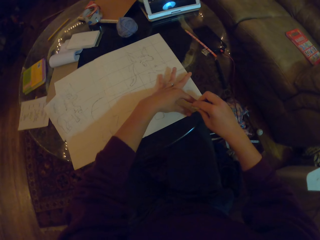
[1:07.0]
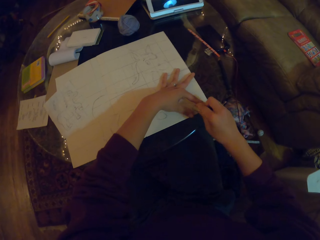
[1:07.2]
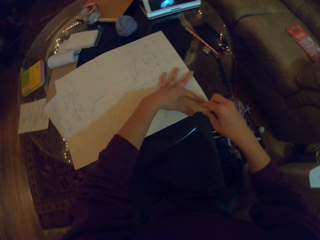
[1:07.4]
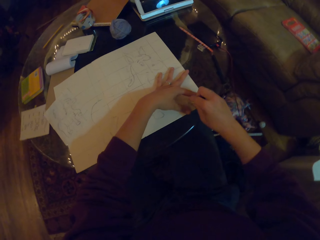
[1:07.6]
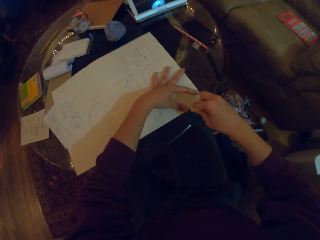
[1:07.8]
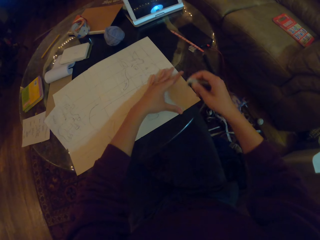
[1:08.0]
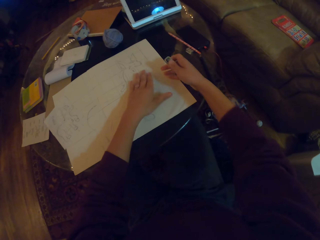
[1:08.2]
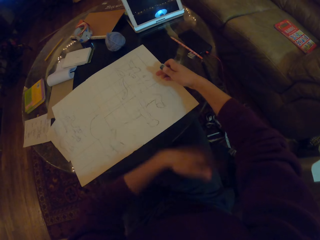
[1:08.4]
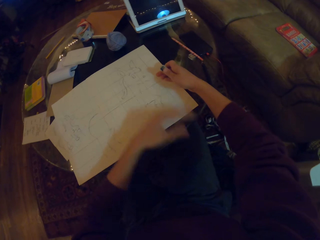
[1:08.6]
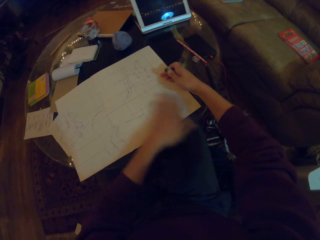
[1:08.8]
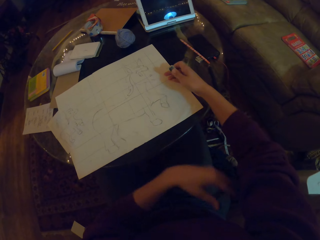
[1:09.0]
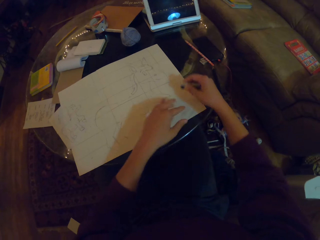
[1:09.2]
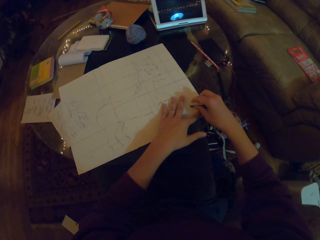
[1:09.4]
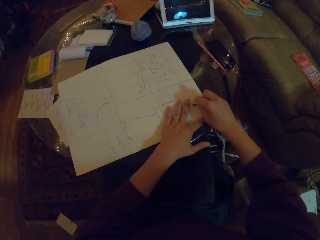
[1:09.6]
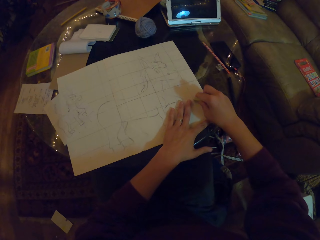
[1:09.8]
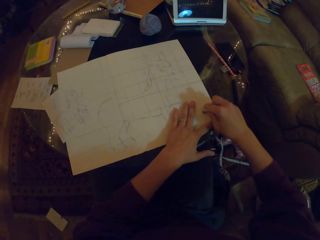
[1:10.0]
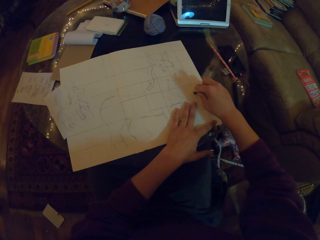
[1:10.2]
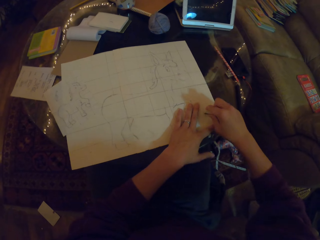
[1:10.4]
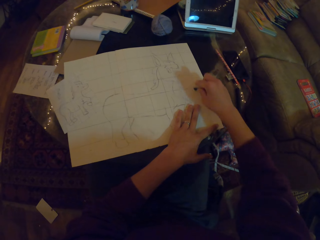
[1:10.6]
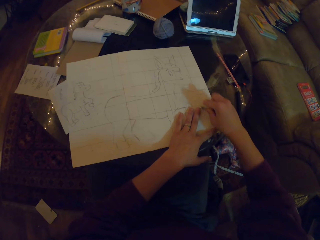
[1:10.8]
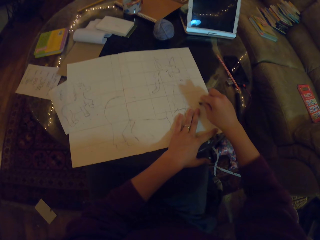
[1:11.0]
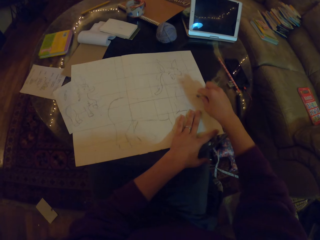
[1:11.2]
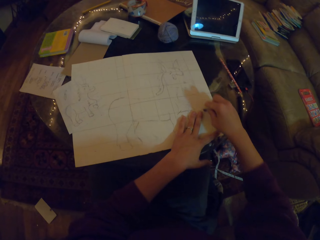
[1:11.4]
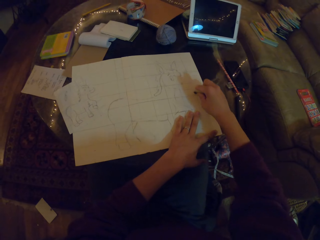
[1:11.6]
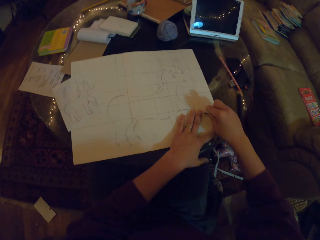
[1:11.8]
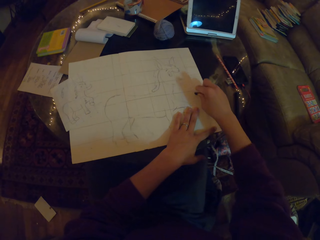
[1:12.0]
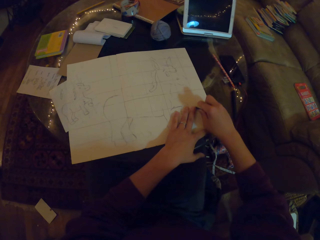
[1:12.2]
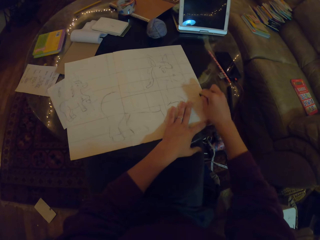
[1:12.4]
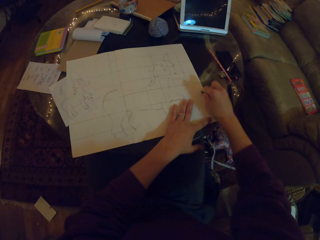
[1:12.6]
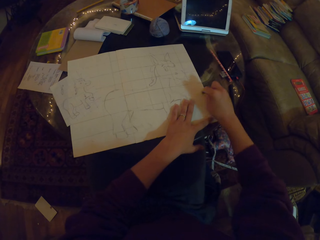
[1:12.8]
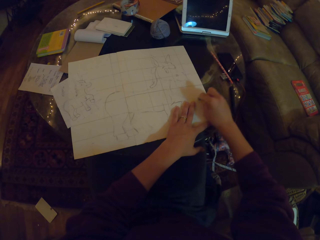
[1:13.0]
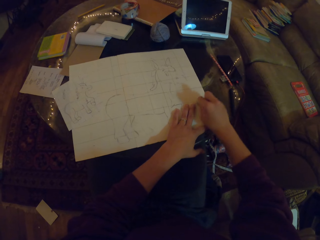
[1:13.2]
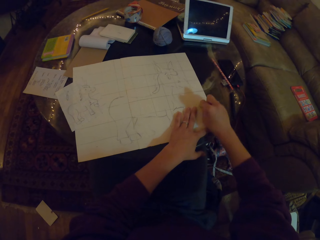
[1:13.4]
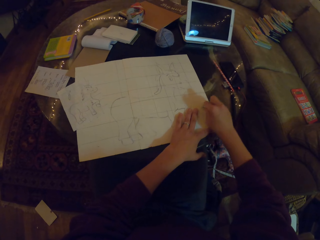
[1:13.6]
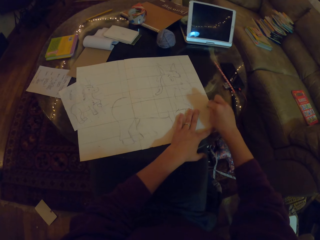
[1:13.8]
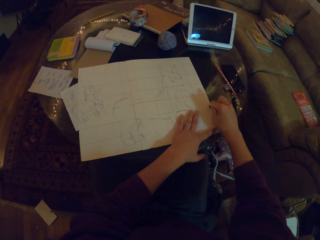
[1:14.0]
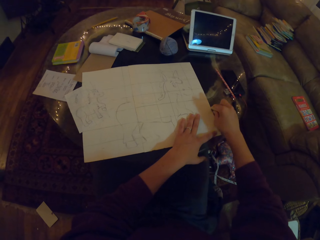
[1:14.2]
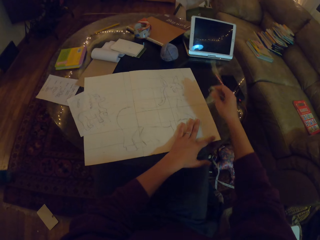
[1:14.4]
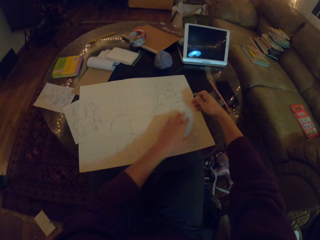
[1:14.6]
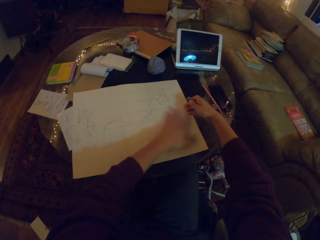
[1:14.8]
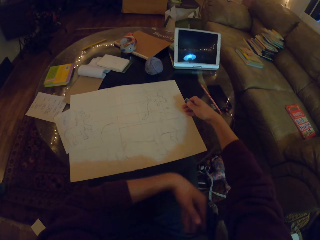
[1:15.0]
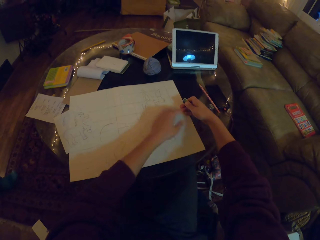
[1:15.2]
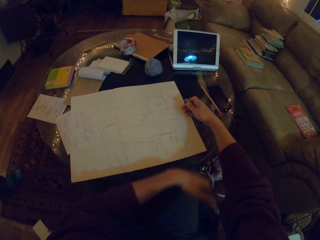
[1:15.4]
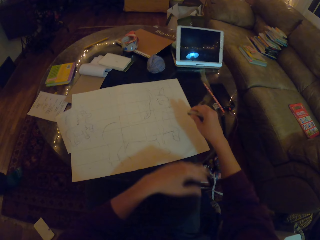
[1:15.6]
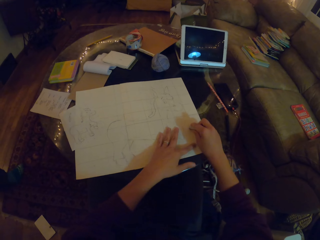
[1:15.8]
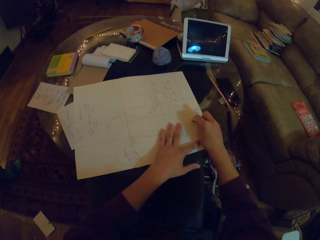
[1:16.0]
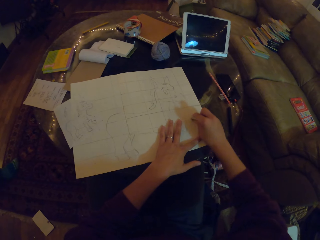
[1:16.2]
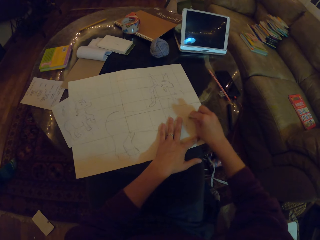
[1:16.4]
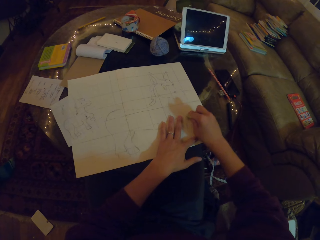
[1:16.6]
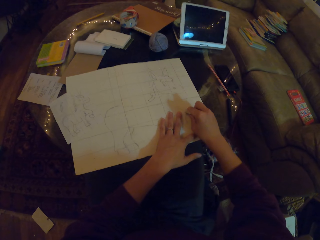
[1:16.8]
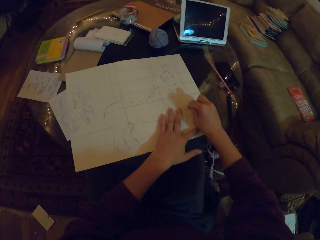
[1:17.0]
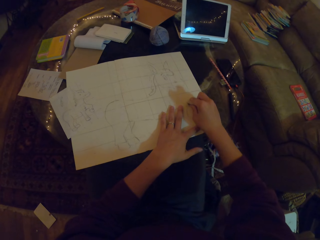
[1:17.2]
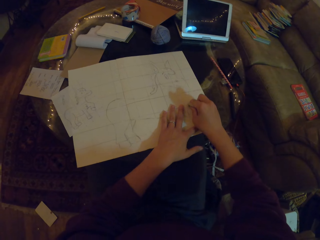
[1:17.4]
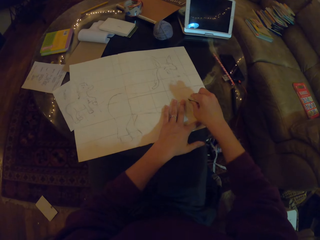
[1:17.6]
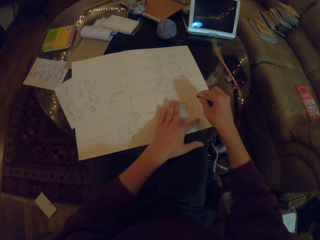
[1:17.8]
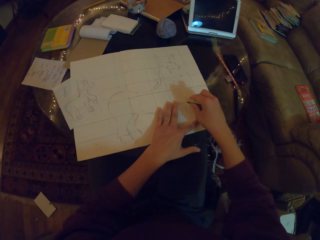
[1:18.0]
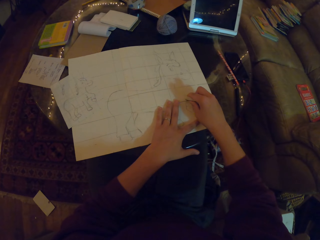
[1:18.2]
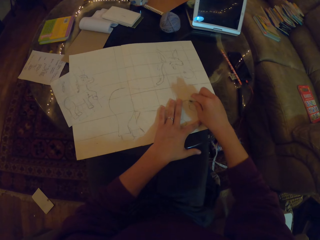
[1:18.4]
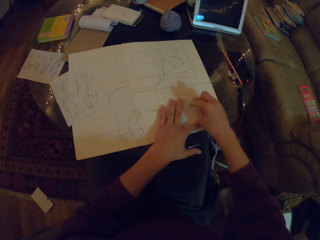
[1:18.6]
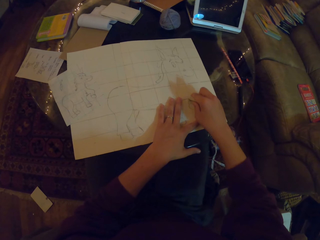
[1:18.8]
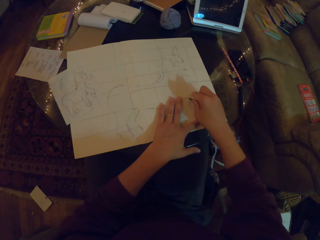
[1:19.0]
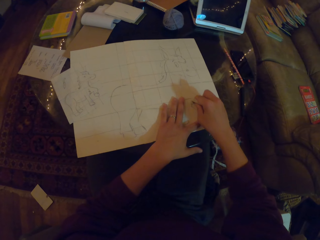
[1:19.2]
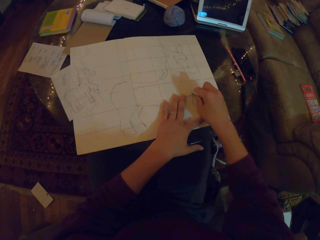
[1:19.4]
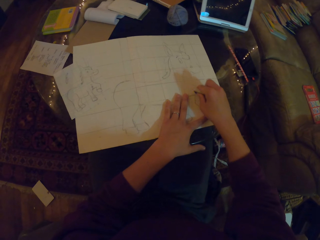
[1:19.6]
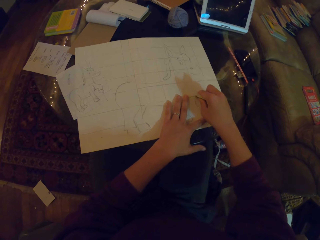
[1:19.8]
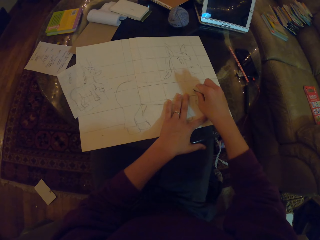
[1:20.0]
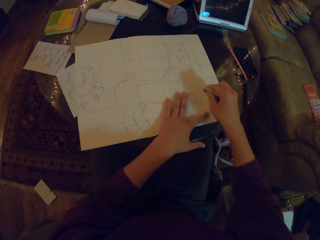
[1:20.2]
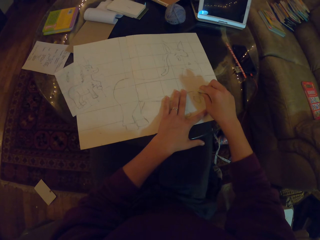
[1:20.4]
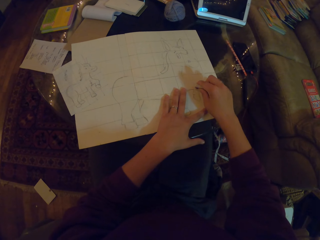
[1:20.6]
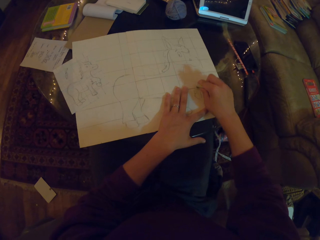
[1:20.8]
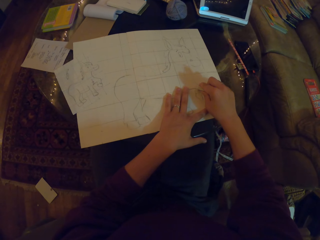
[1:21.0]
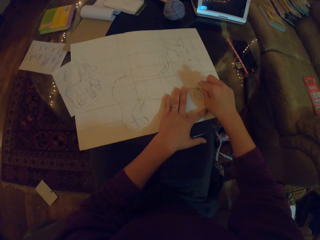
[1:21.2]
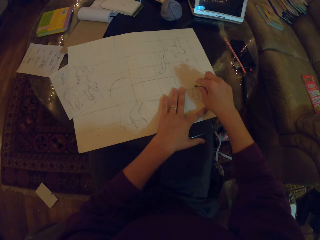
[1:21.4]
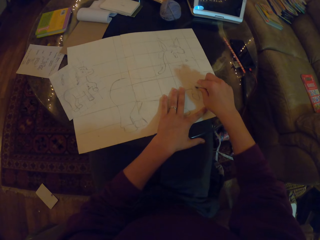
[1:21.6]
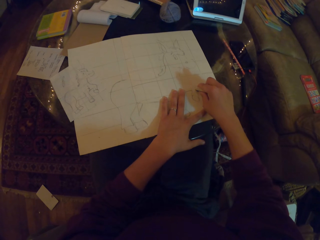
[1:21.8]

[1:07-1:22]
The camera wearer wipes the rubber dirt. They rub the drawing. They wipe the rubber dirt. They rub the drawing.

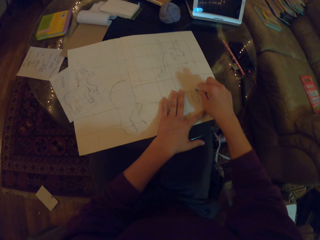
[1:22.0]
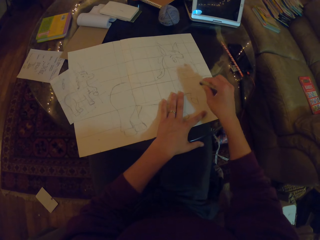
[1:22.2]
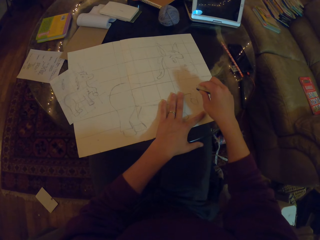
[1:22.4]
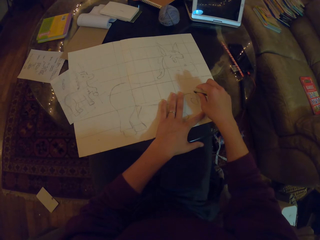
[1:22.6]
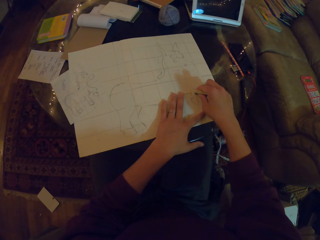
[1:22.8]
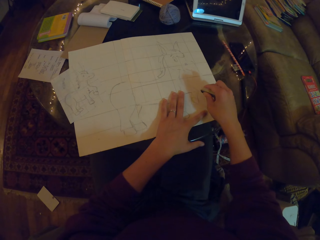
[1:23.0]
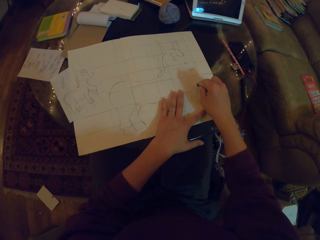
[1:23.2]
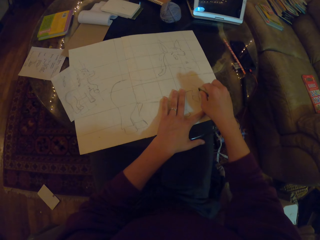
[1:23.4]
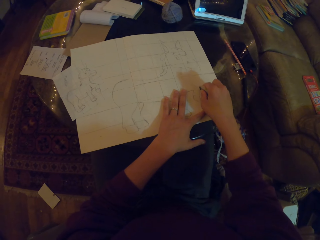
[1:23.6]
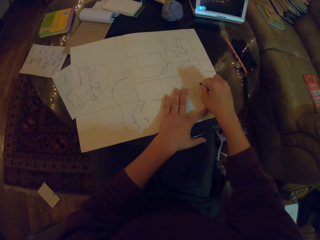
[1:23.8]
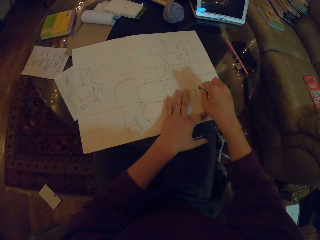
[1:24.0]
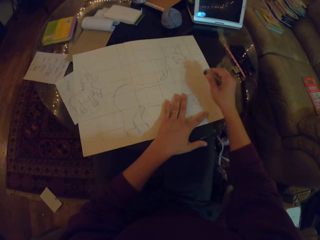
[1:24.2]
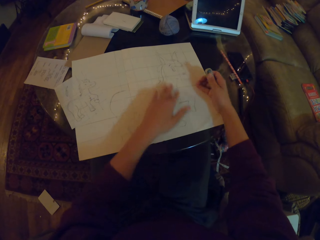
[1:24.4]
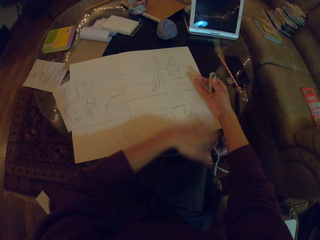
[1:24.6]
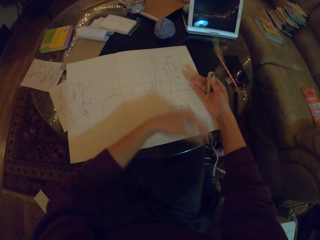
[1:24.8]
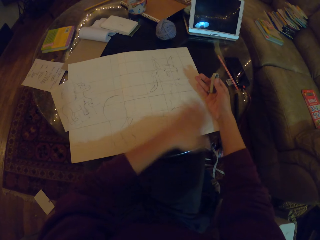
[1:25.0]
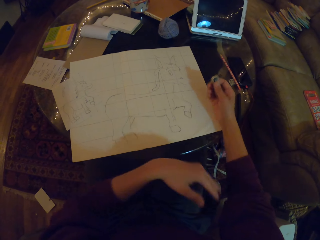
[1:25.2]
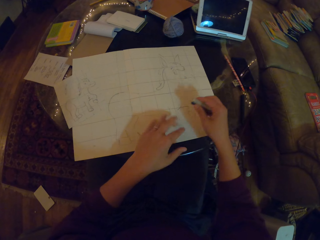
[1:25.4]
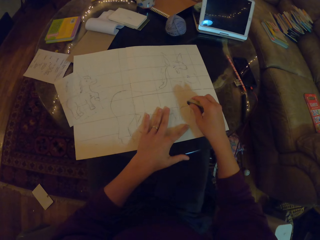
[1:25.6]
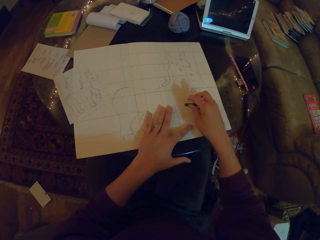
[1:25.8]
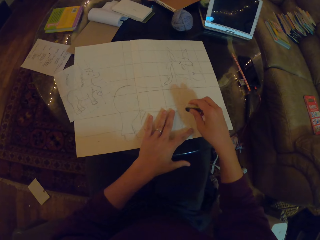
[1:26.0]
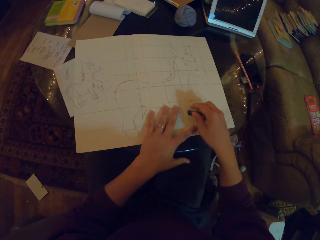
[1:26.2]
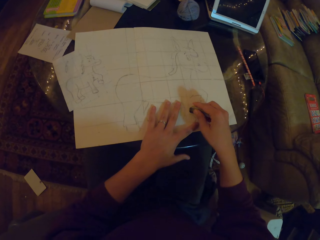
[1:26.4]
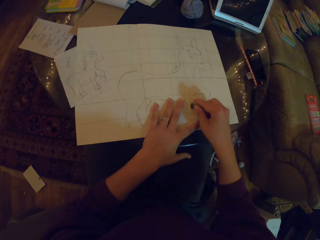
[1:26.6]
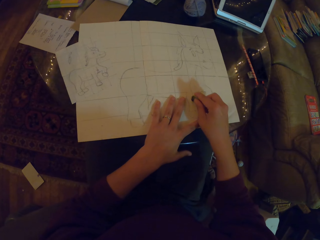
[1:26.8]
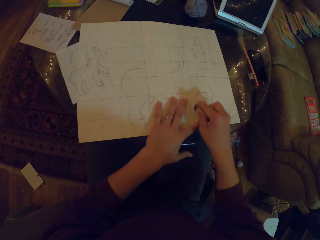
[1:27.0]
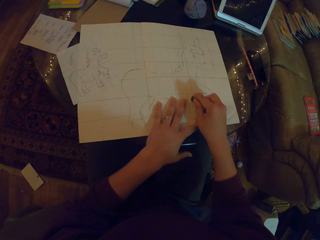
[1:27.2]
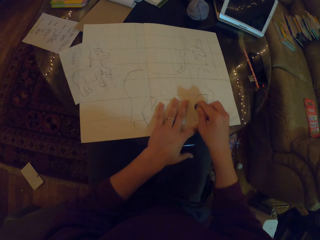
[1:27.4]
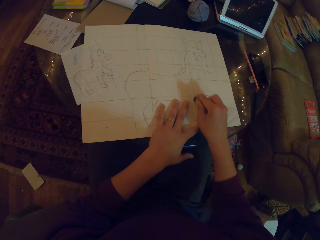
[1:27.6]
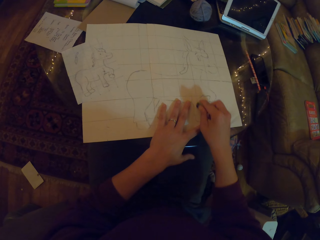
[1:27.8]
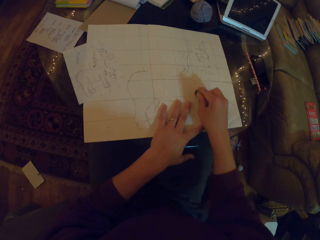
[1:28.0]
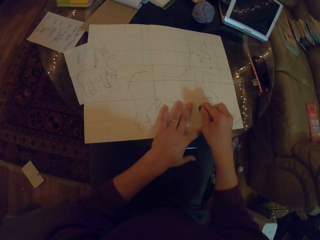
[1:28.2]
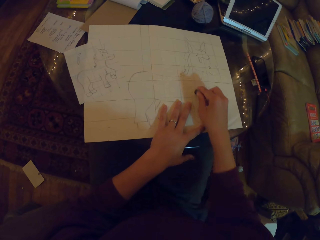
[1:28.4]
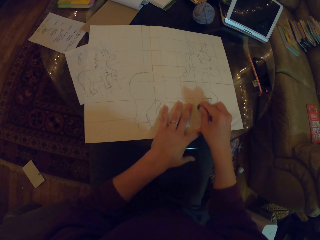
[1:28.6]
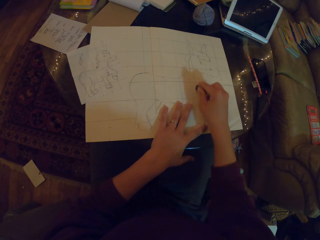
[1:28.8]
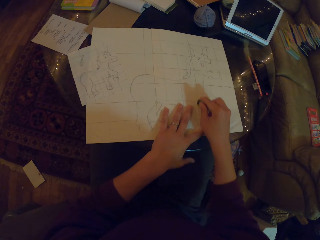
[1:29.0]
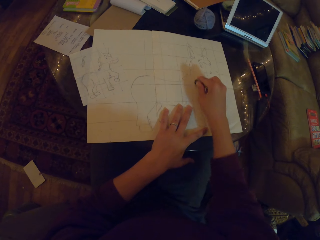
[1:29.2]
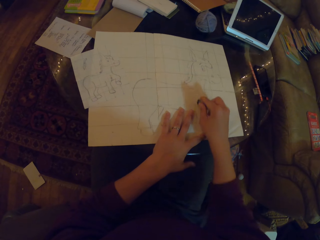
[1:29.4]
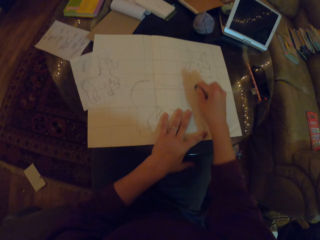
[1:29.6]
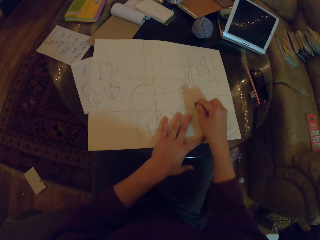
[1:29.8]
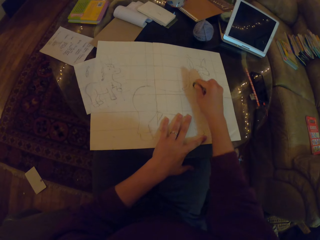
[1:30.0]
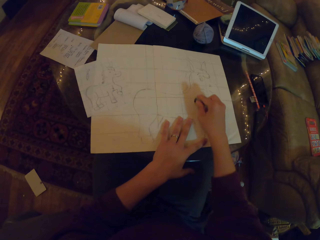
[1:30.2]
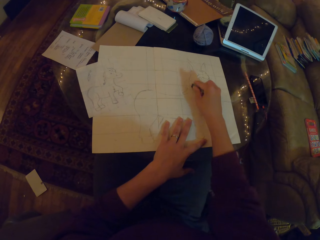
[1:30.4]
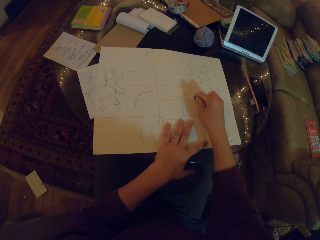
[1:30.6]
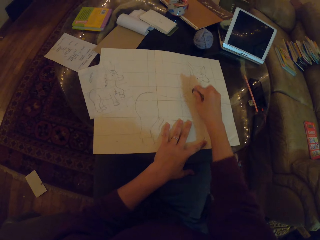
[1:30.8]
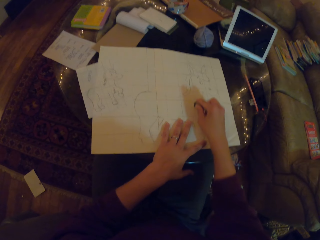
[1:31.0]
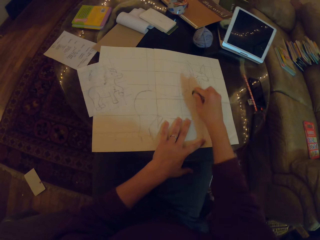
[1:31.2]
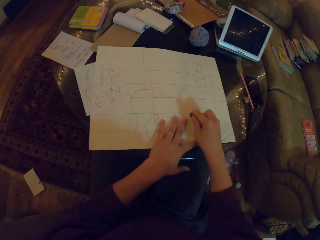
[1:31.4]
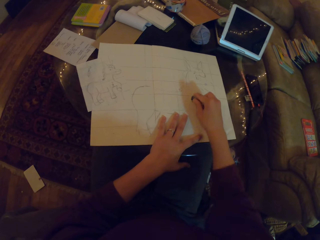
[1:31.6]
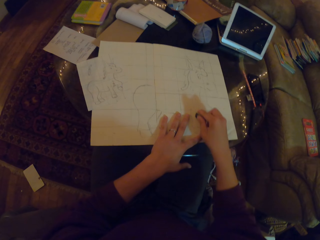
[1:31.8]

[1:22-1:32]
The camera wearer wipes the rubber dirt. They rub the drawing.
